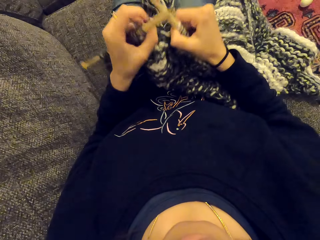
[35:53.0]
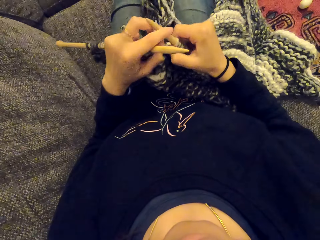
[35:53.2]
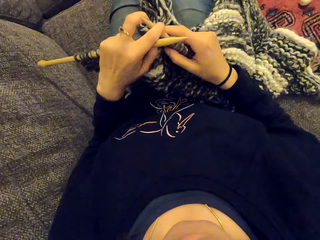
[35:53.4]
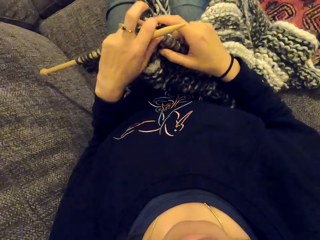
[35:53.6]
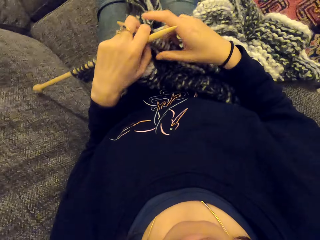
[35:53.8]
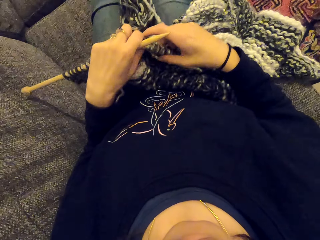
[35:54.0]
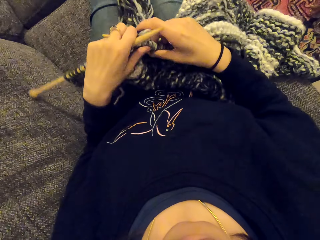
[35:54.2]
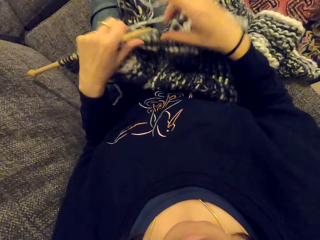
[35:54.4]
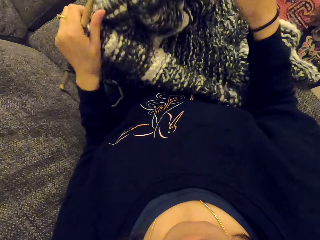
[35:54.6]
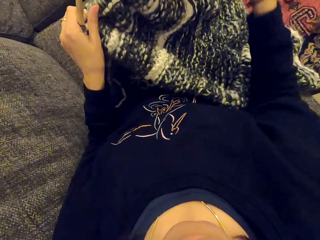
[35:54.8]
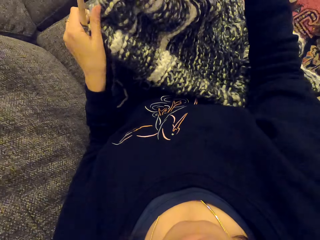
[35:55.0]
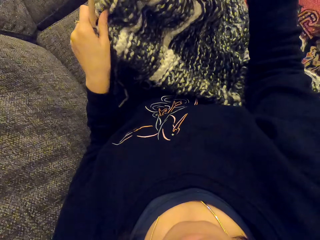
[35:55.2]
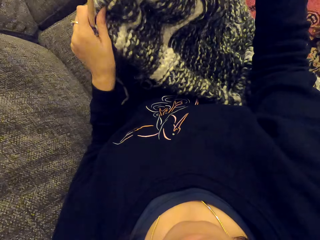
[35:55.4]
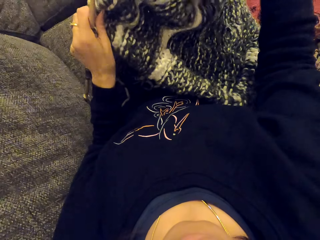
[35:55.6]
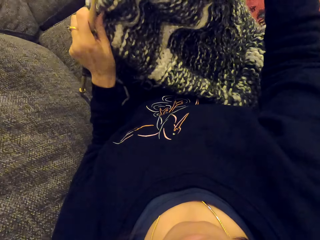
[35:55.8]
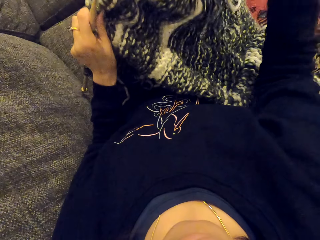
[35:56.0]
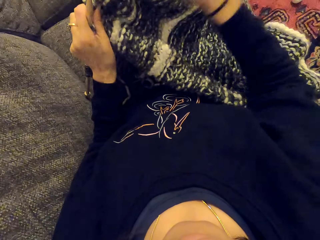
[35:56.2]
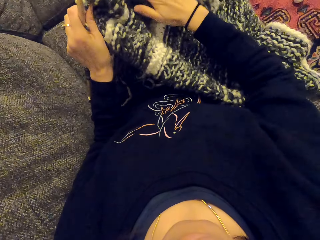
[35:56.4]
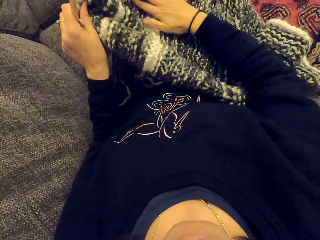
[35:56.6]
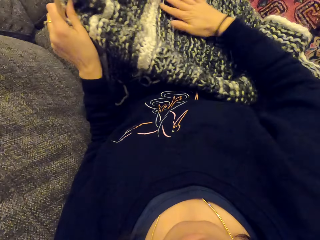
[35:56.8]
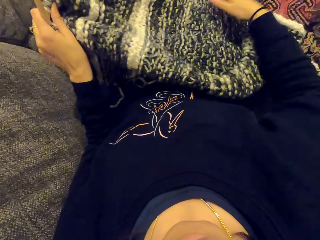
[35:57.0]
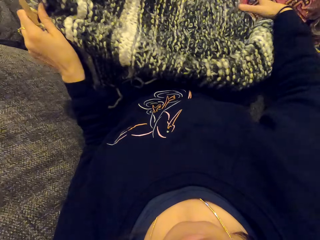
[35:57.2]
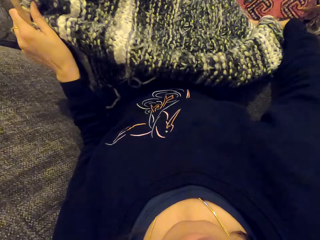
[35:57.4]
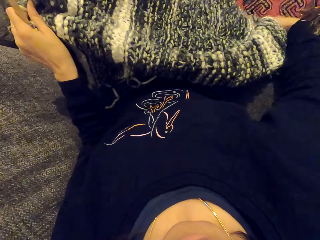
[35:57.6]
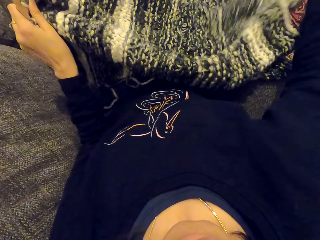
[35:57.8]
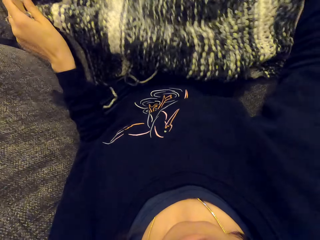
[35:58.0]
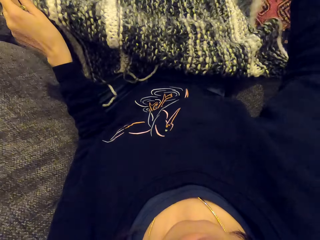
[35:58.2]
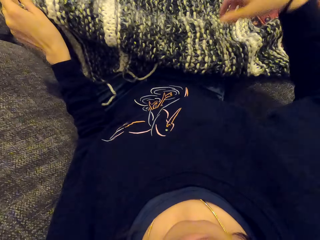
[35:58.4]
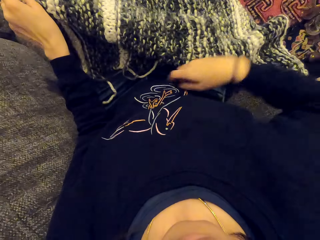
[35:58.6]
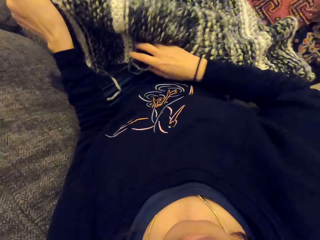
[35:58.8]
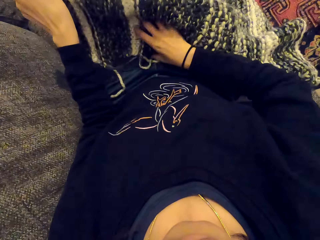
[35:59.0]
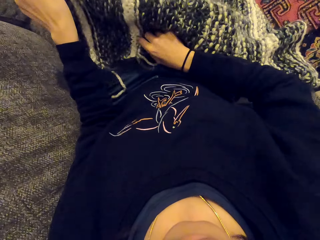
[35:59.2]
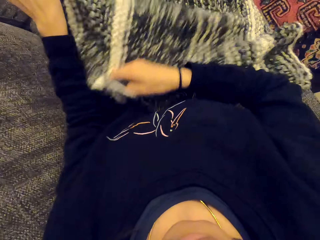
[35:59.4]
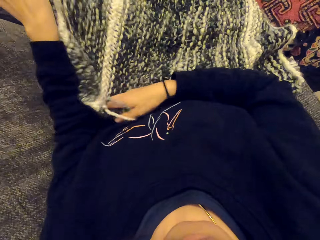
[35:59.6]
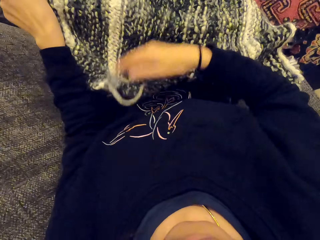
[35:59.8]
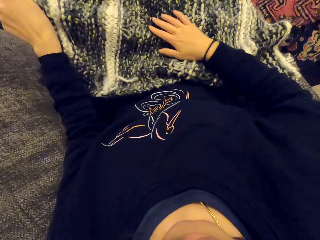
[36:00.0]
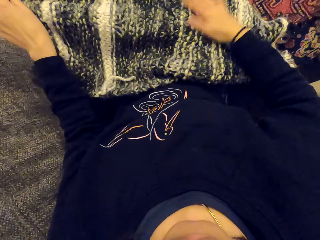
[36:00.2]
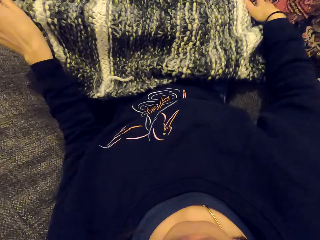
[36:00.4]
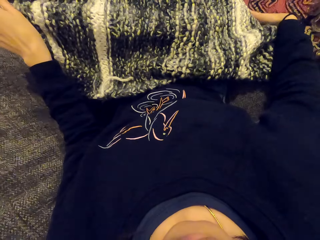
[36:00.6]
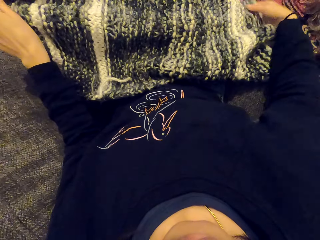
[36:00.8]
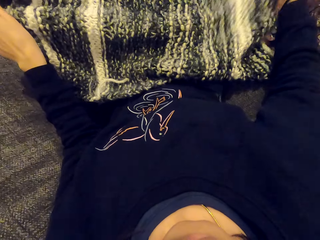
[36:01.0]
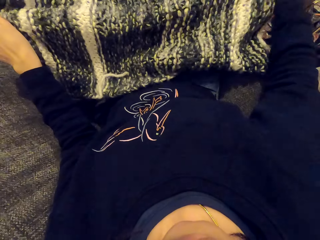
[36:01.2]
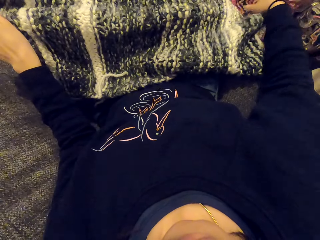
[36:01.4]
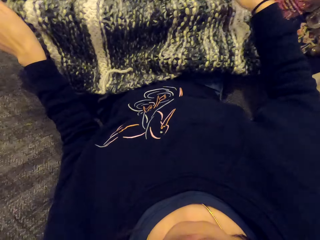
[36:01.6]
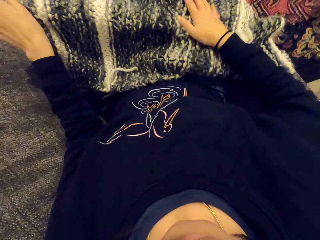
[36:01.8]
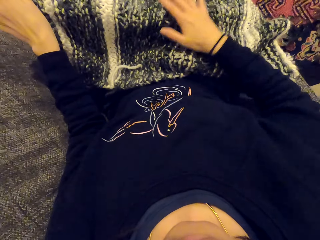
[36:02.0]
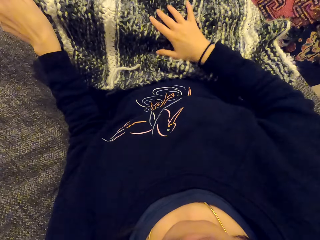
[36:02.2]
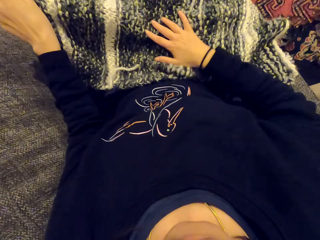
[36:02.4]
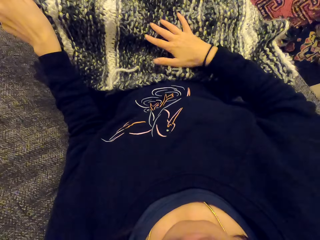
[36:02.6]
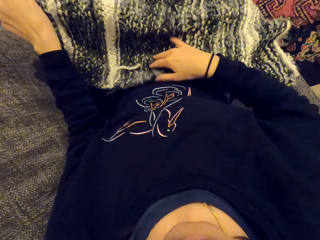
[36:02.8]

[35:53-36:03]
The camera wearer holds the fabric. They fix the cloth.

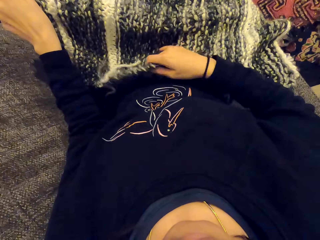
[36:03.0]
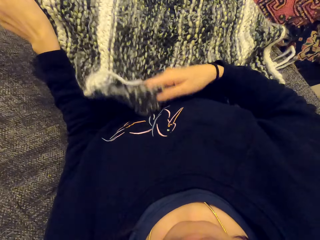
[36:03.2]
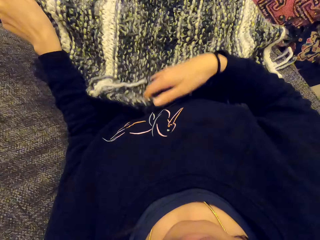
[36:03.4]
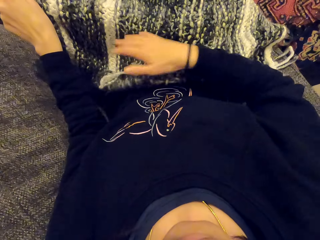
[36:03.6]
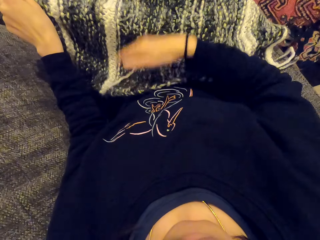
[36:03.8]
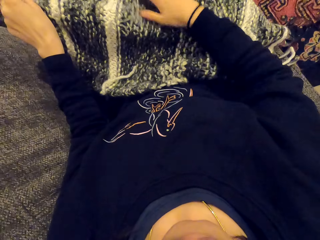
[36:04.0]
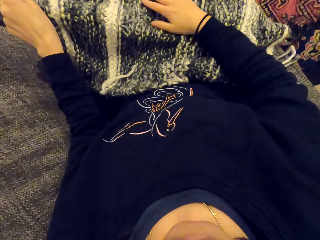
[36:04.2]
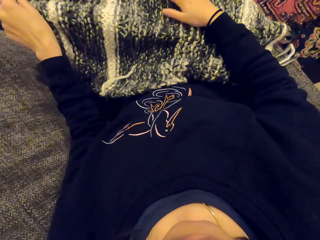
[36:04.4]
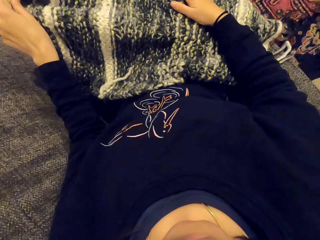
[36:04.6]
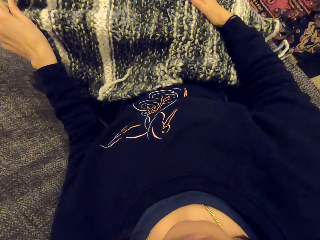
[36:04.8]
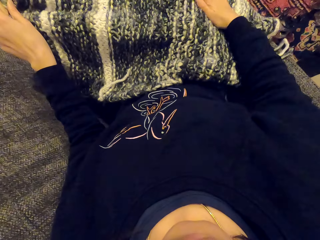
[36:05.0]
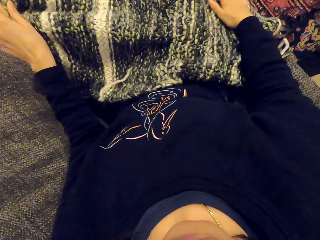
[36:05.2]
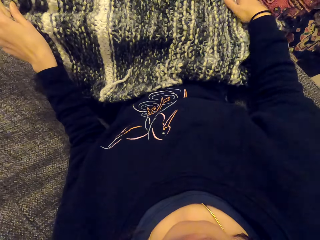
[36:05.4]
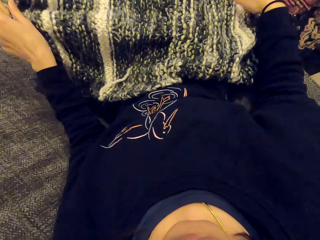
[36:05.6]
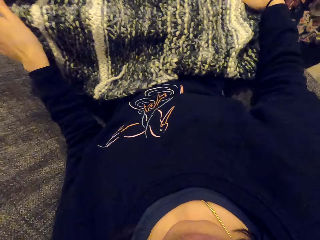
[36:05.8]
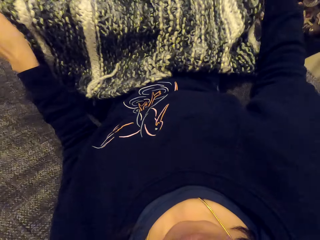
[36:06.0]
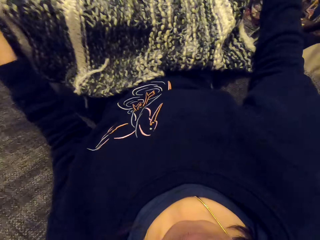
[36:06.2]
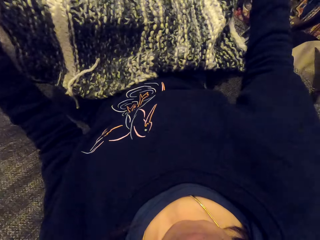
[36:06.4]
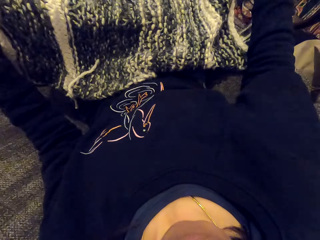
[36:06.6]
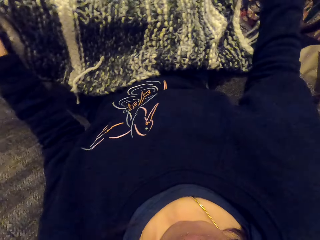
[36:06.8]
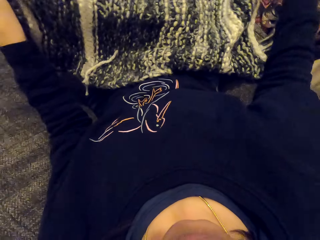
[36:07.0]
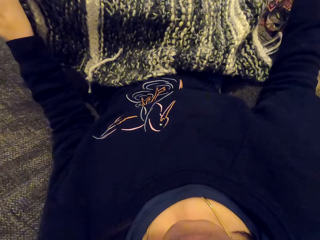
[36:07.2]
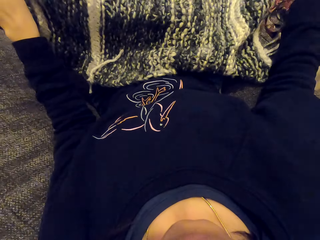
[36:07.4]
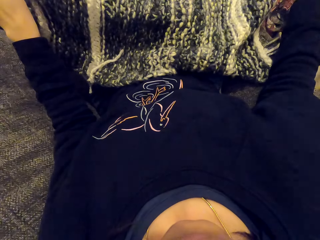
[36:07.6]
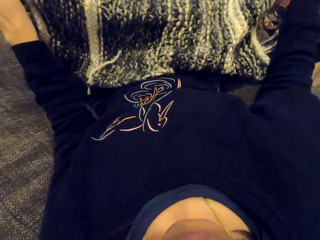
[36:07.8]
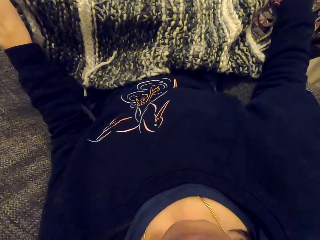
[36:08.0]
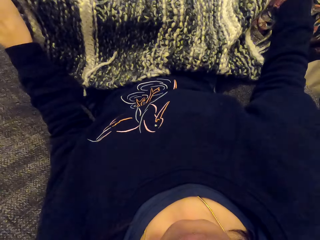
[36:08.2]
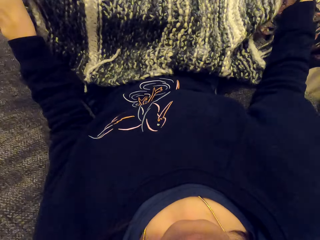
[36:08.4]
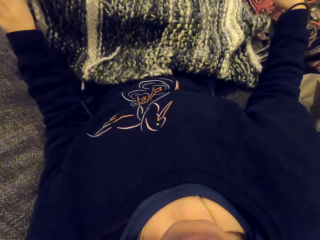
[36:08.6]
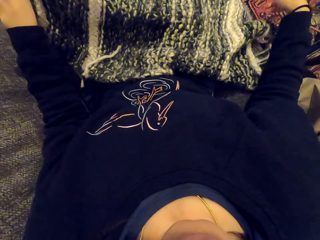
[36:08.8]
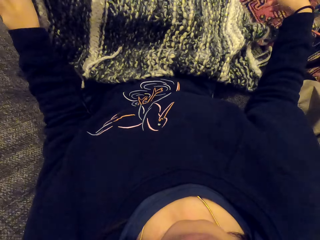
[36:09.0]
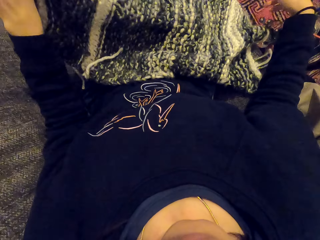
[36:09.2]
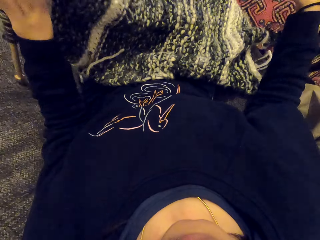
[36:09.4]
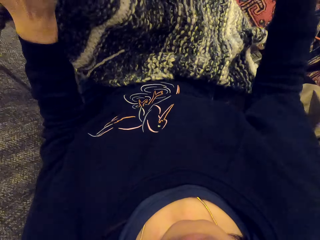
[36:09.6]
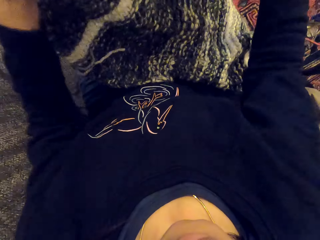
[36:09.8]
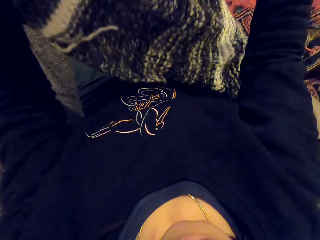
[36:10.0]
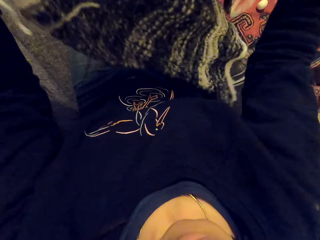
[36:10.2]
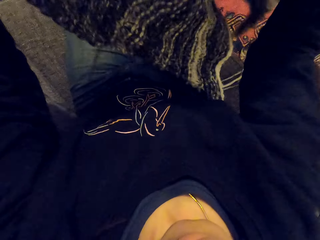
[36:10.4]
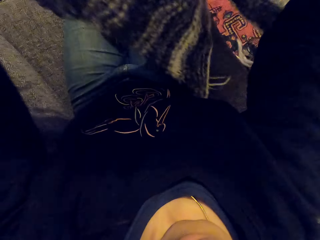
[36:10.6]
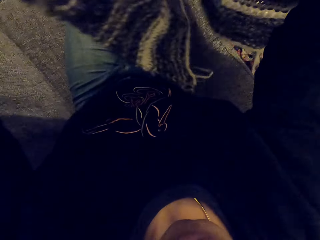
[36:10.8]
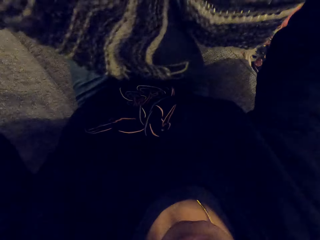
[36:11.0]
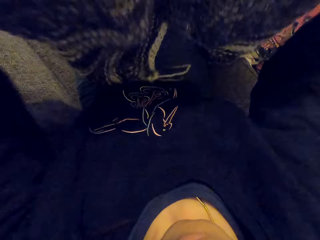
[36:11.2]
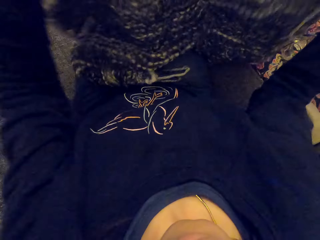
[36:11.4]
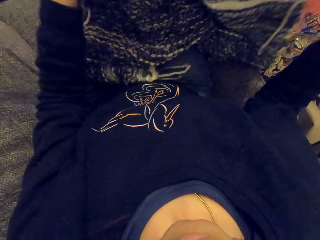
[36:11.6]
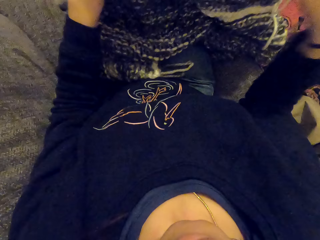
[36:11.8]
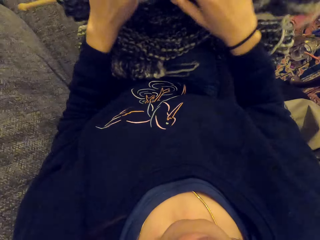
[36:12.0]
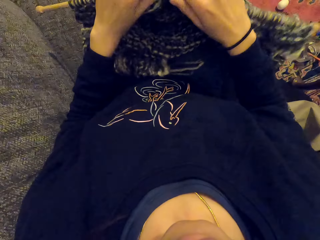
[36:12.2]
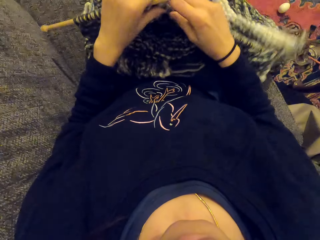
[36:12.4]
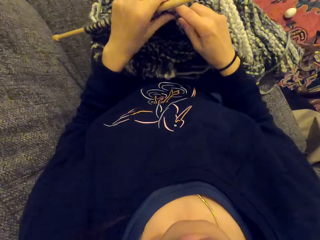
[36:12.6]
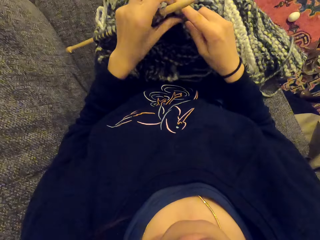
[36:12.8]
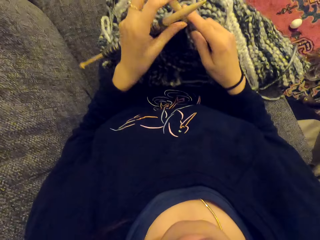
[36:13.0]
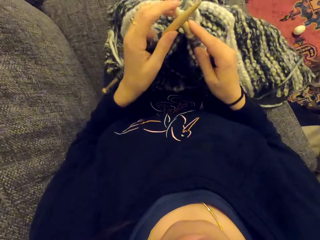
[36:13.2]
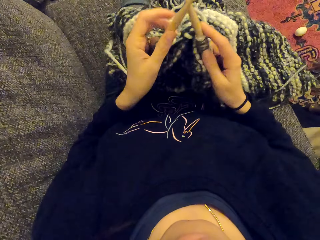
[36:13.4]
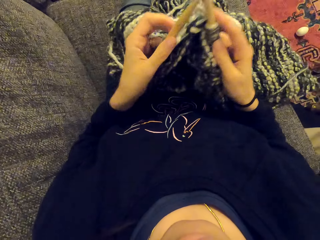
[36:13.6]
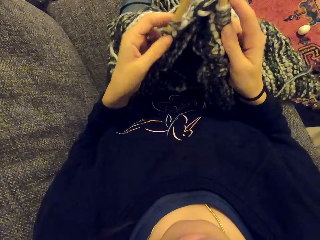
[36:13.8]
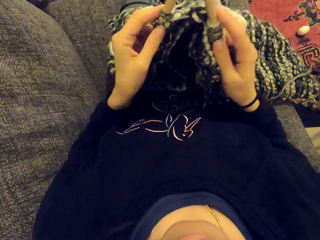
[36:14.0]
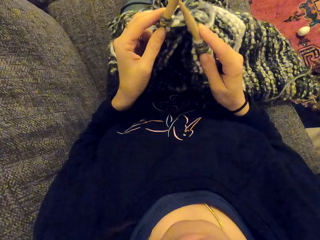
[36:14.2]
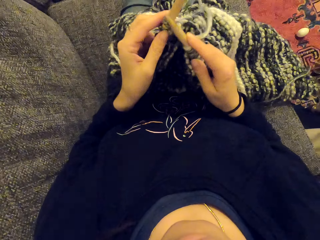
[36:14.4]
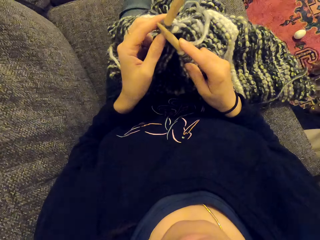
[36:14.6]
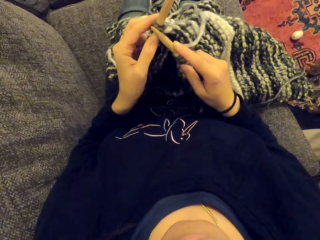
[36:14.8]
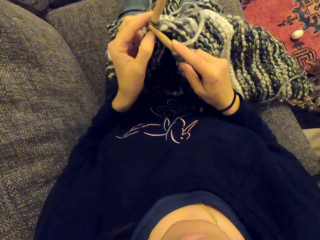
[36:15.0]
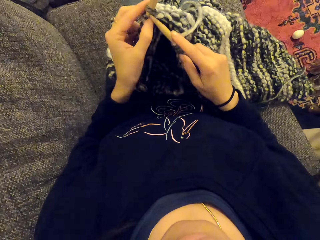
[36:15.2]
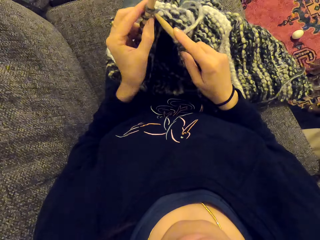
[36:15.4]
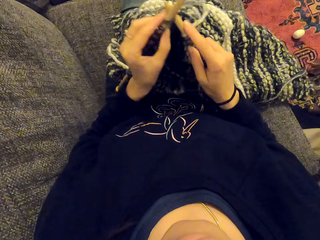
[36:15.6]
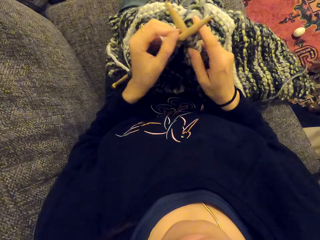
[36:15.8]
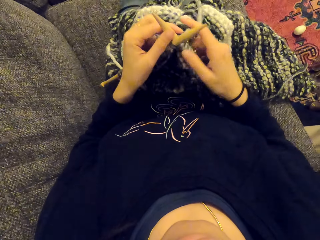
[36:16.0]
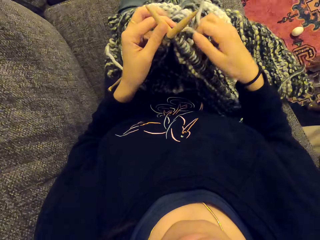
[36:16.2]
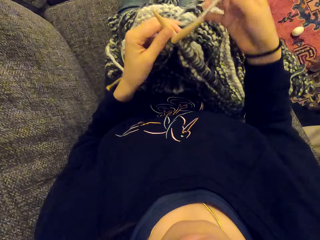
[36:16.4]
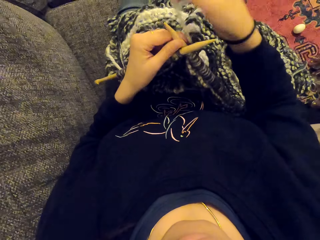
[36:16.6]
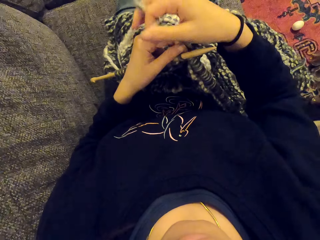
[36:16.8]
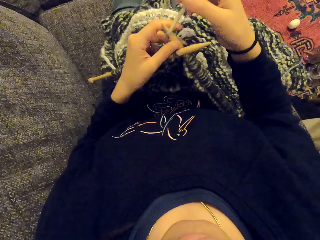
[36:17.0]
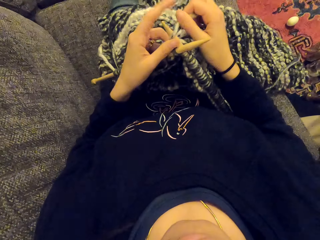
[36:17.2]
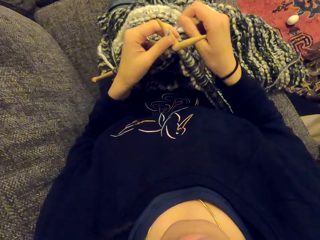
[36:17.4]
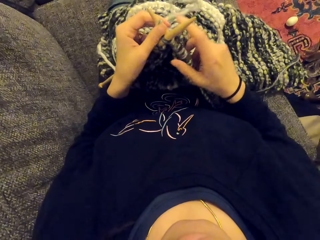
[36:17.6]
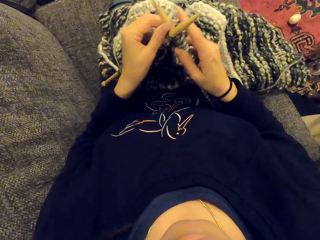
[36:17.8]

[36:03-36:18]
The camera wearer sews the piece of cloth. They look at the piece of cloth. They hold the fabric. They sew the piece of cloth.
